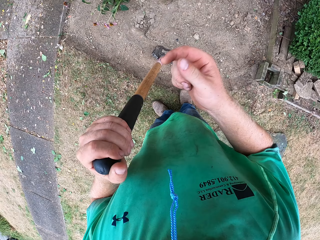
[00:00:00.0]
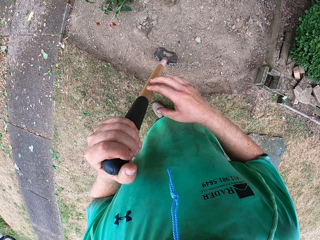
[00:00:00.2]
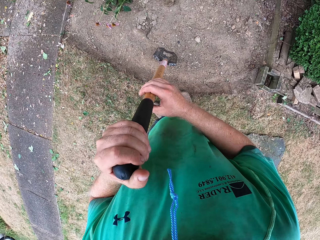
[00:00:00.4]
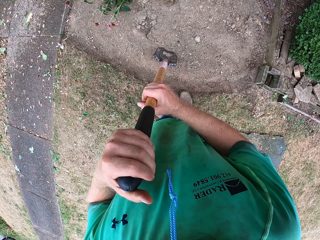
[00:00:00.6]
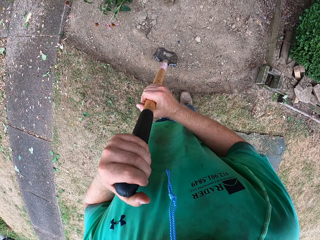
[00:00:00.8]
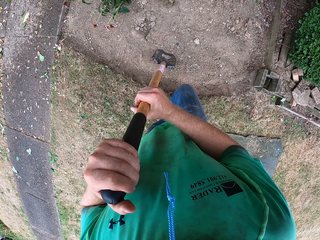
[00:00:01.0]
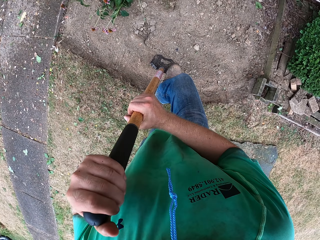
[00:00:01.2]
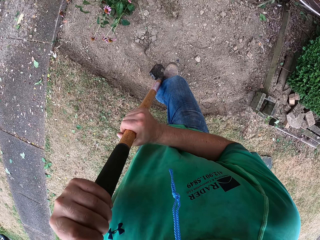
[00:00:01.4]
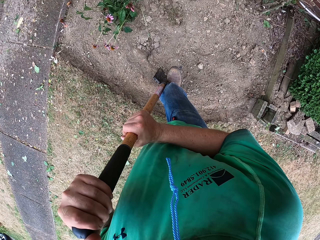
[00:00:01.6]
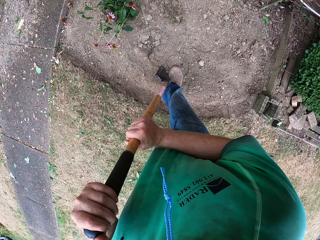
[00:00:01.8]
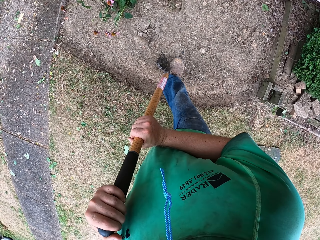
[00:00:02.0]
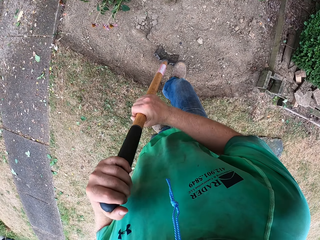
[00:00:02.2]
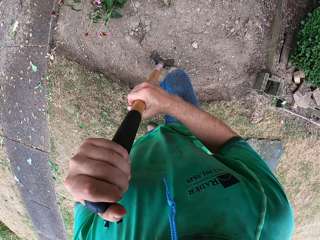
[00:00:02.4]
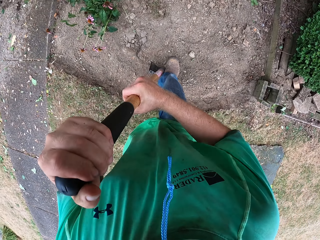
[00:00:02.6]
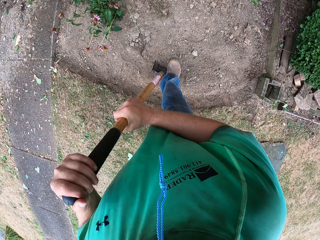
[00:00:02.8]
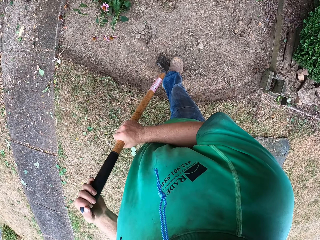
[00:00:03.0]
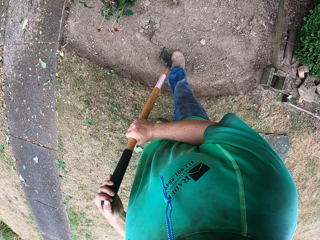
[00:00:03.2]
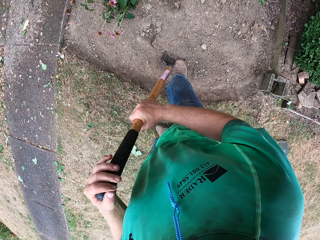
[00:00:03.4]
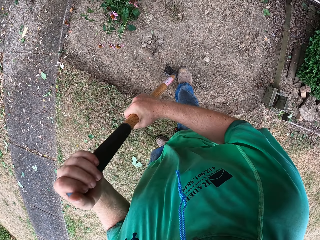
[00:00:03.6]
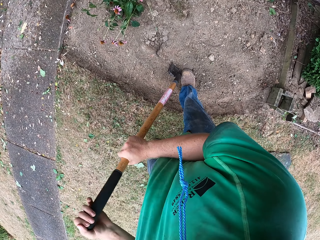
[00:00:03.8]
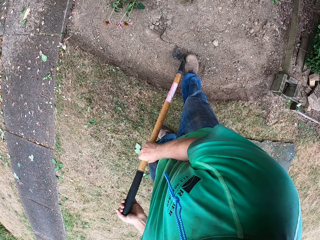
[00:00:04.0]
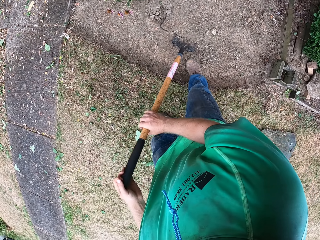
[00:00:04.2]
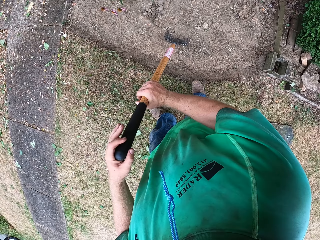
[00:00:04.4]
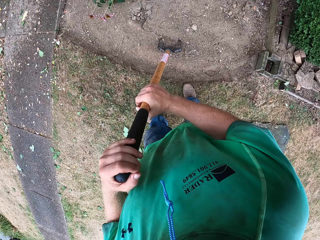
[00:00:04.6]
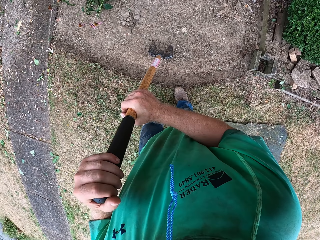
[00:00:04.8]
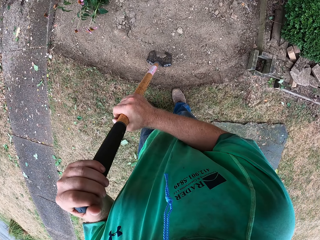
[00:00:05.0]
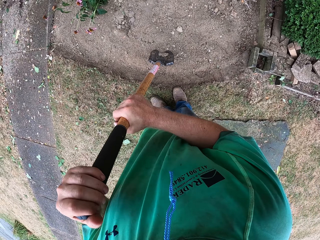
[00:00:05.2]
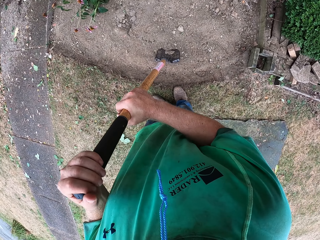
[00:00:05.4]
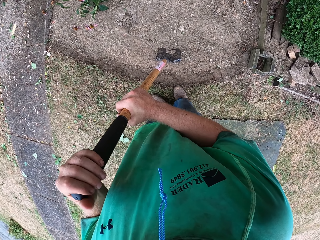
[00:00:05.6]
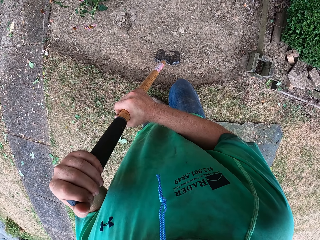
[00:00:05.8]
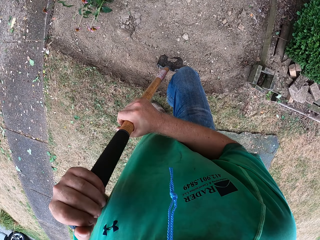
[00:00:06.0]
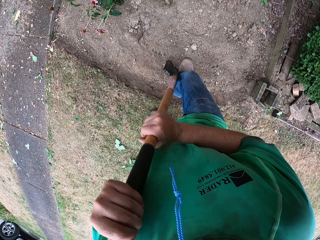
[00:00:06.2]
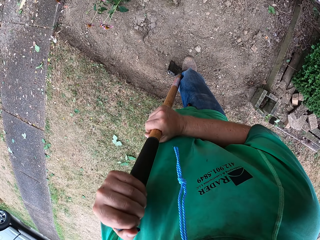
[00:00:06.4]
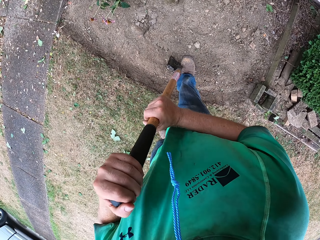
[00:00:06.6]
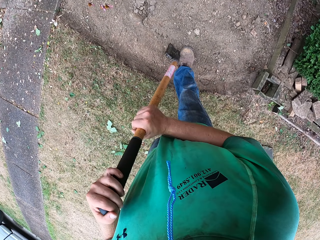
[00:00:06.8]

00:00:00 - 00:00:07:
The camera wearer holds a shovel. He hits the shovel on the floor with his right leg. He digs with the shovel.

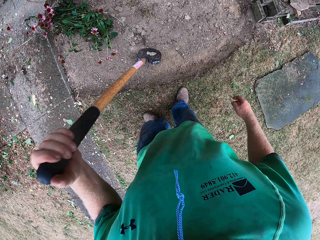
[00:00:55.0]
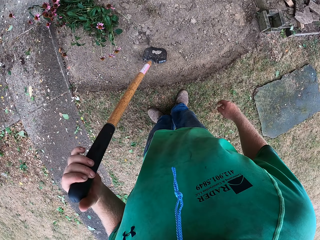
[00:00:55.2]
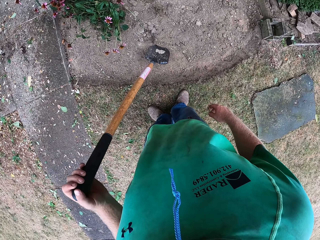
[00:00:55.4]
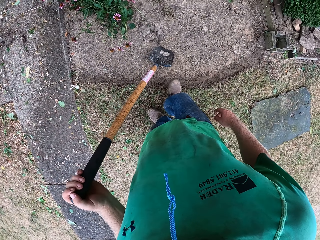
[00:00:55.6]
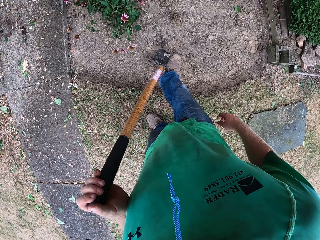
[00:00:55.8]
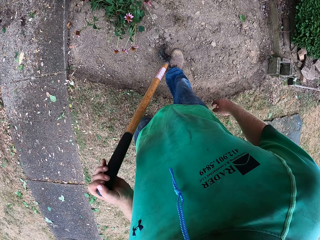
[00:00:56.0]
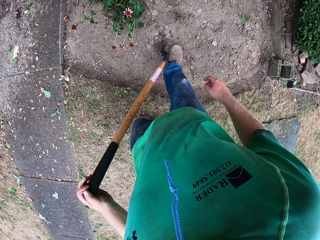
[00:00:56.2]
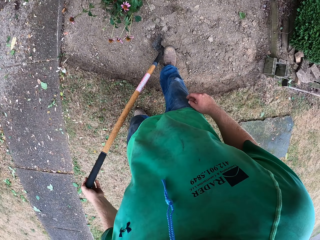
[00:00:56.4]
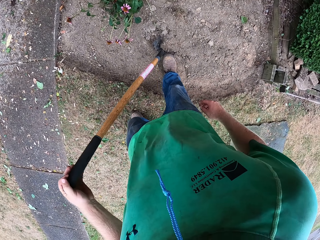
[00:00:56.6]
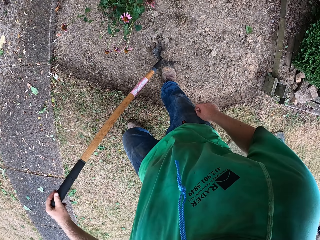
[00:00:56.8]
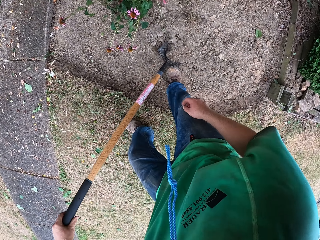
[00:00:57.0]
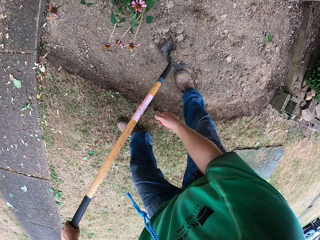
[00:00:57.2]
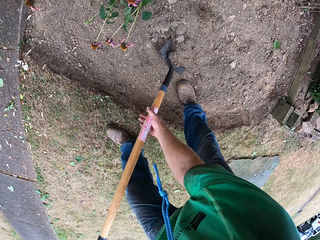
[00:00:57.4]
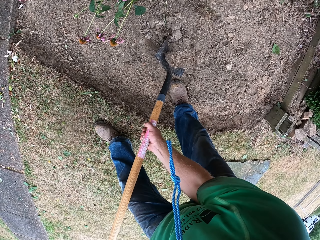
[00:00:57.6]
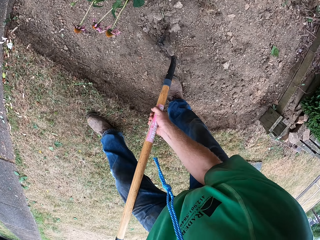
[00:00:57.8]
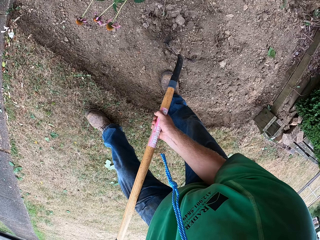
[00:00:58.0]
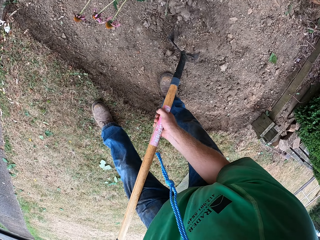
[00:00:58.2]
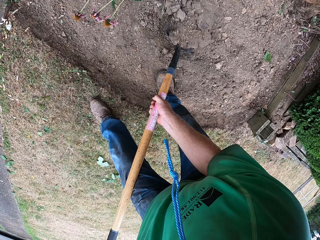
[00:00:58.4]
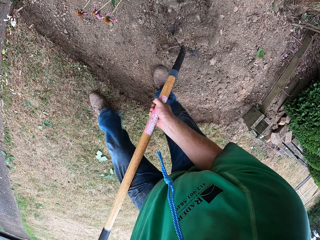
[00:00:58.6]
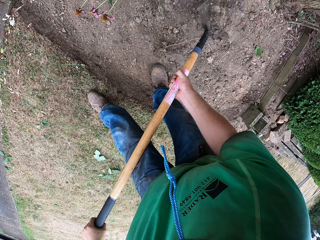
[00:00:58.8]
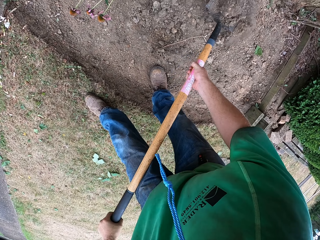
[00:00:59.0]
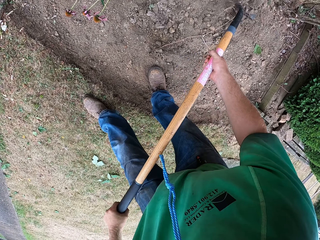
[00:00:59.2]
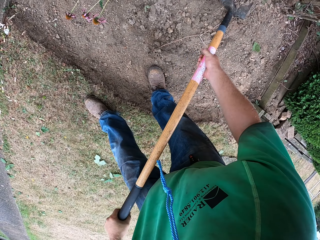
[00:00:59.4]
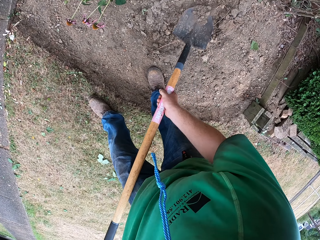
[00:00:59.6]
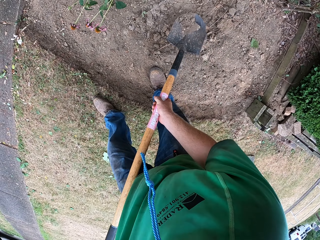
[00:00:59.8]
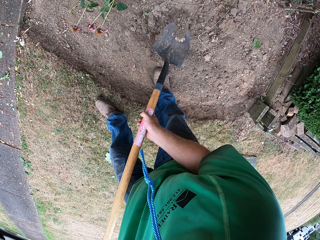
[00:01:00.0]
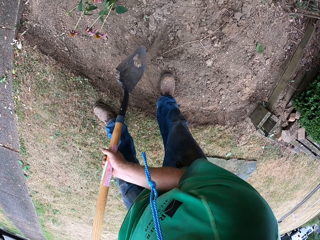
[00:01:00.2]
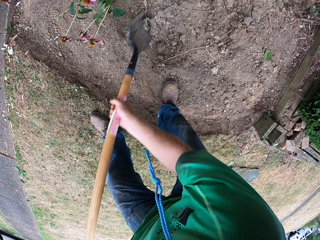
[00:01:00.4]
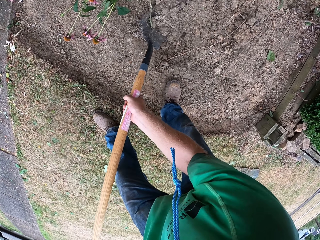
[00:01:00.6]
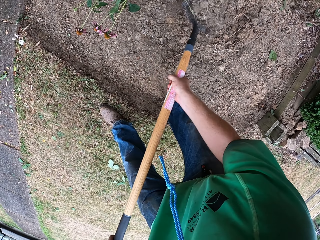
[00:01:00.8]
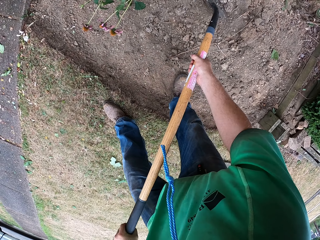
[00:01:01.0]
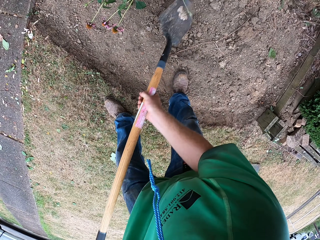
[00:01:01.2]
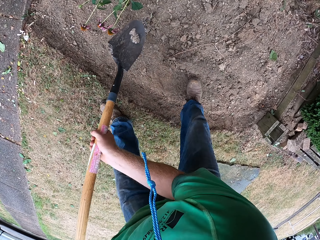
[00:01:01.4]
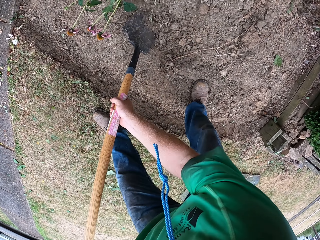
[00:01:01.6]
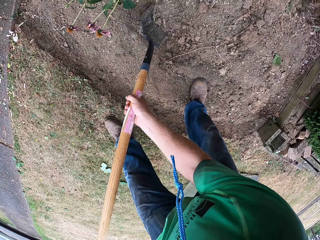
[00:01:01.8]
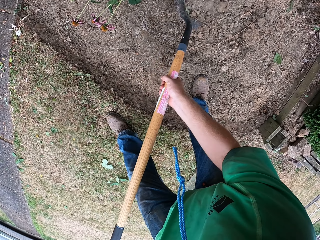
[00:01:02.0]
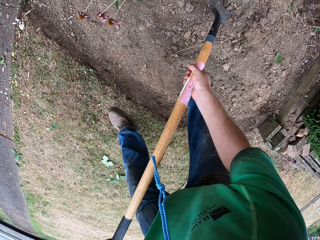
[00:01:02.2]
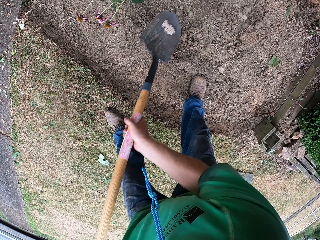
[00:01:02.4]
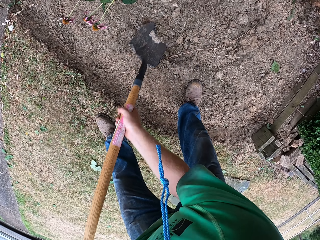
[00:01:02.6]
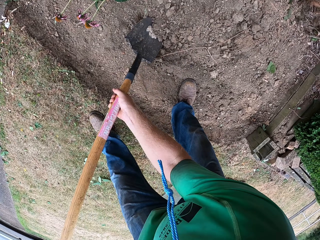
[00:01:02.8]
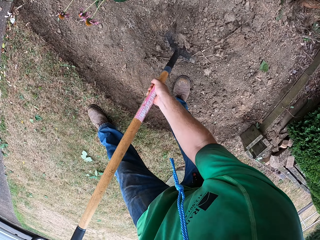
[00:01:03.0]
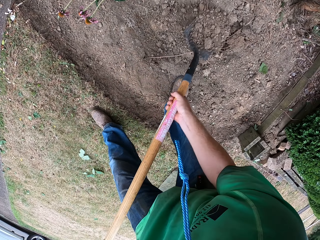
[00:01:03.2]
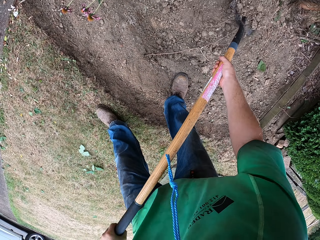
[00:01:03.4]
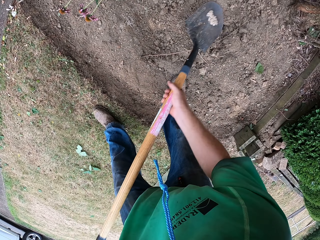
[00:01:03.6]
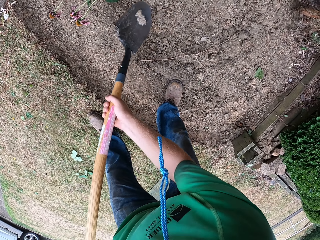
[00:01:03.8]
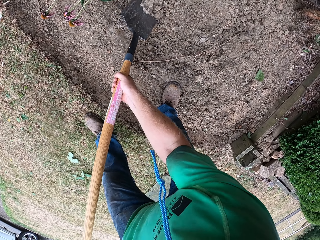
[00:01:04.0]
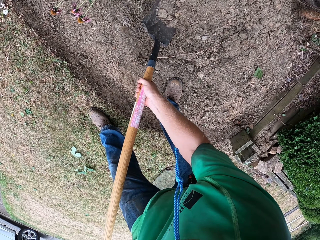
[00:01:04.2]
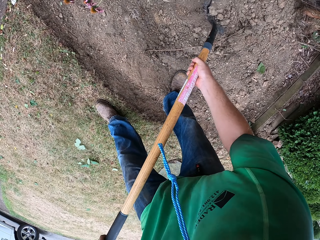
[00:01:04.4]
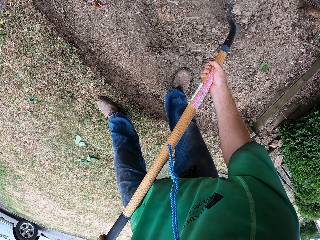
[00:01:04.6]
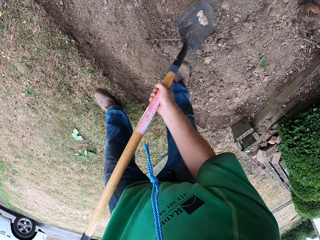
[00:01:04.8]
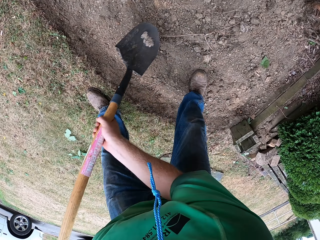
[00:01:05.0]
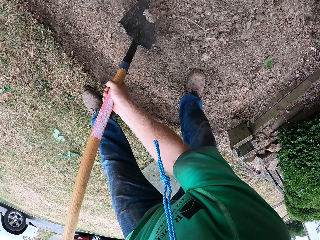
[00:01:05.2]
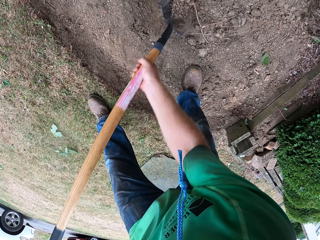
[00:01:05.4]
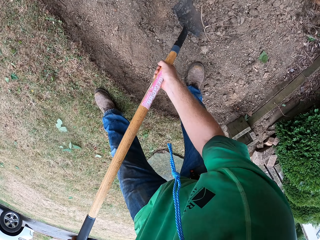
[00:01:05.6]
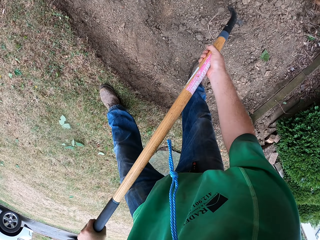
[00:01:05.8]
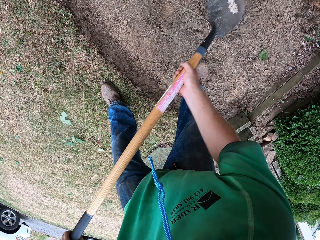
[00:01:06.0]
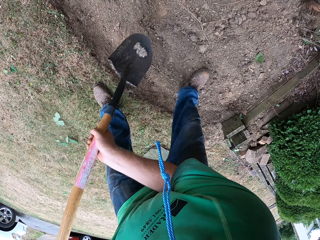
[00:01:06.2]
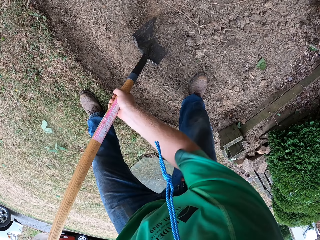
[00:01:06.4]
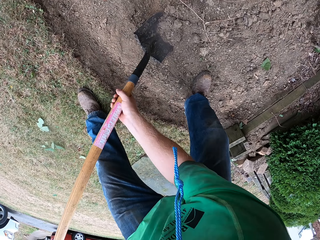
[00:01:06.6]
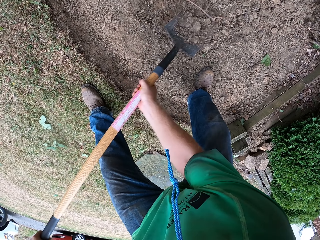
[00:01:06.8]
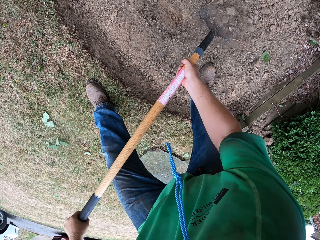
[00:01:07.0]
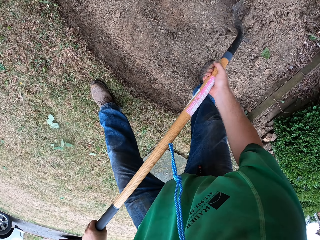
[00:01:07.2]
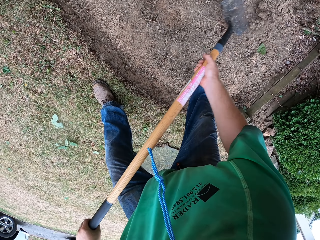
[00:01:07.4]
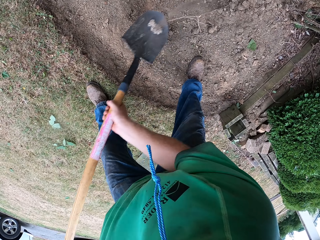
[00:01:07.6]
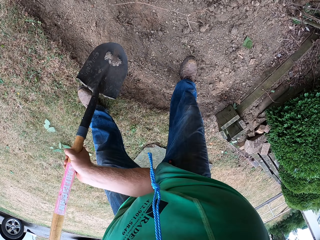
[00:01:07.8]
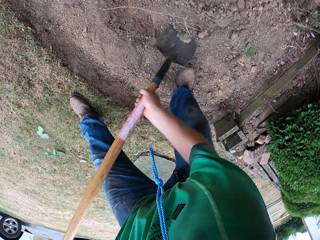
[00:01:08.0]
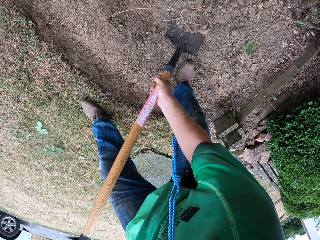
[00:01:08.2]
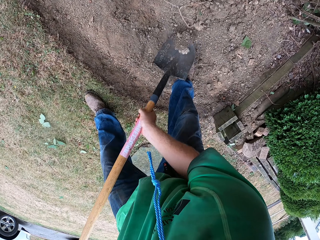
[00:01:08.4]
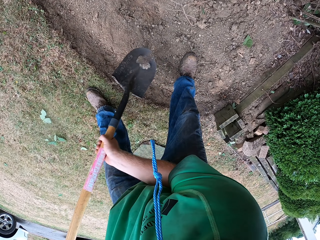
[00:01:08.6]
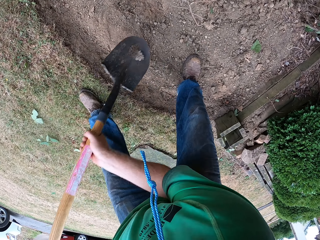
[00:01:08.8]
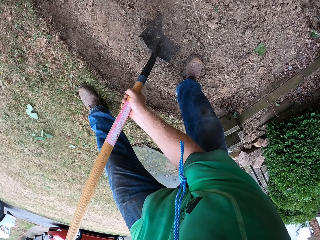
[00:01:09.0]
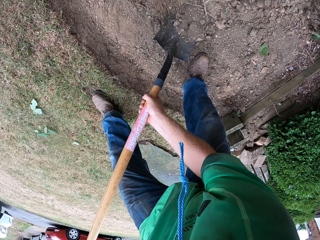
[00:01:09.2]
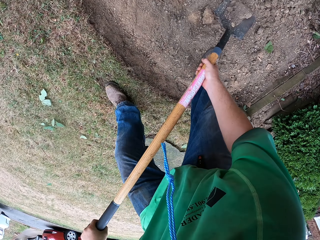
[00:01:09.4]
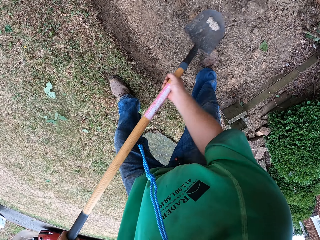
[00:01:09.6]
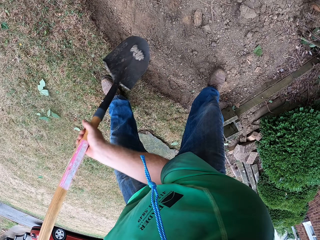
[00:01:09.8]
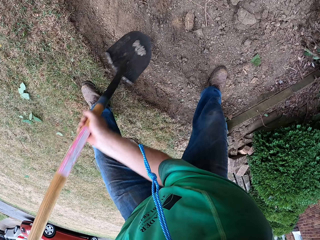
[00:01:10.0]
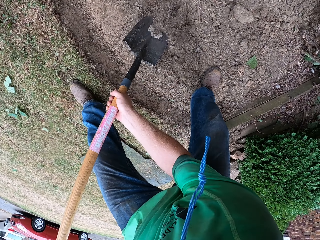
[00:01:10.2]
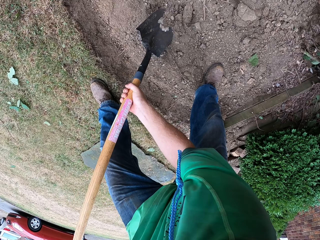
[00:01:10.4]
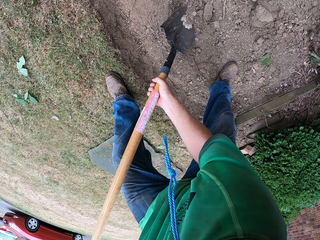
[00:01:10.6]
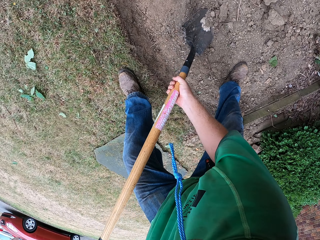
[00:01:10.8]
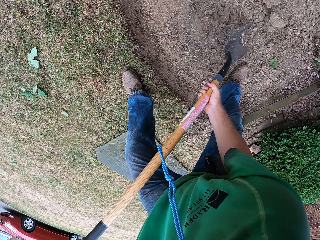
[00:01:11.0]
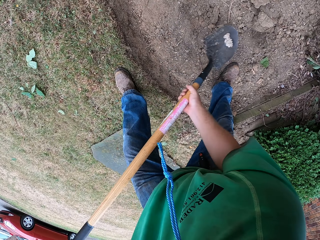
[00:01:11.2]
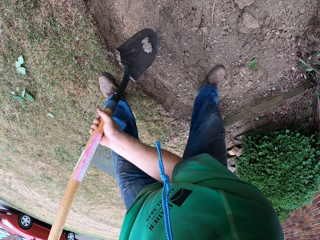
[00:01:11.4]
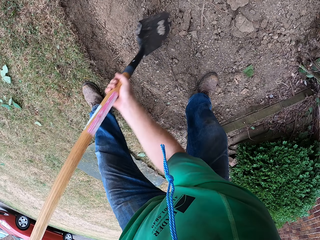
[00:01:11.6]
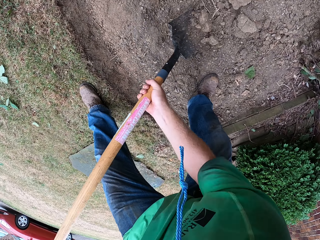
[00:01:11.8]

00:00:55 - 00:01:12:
The camera wearer digs with a shovel. They remove soil from the hole with the shovel. They till the floor with the shovel in both hands. They dig with the shovel.
